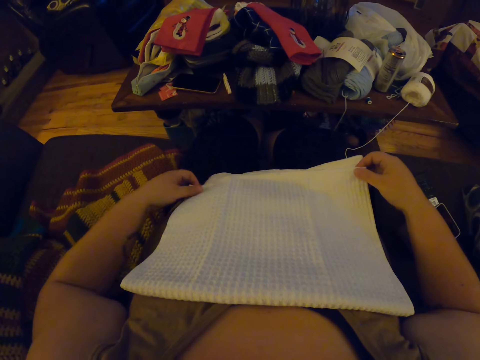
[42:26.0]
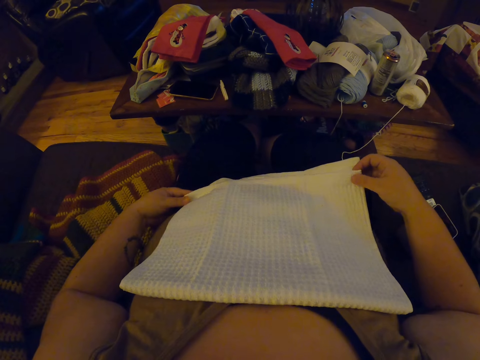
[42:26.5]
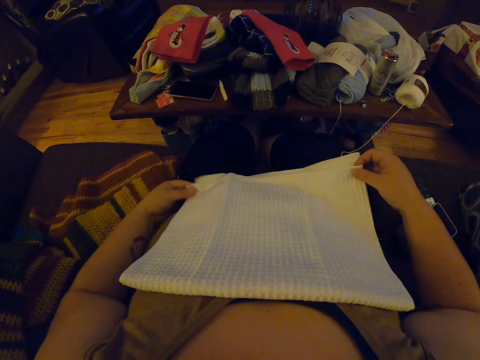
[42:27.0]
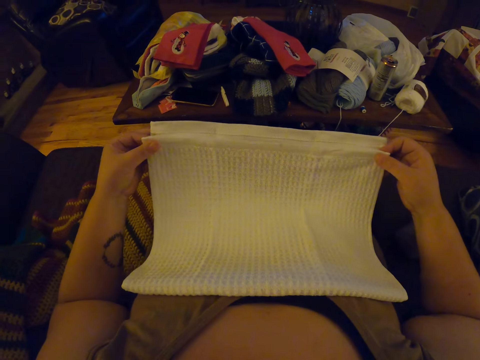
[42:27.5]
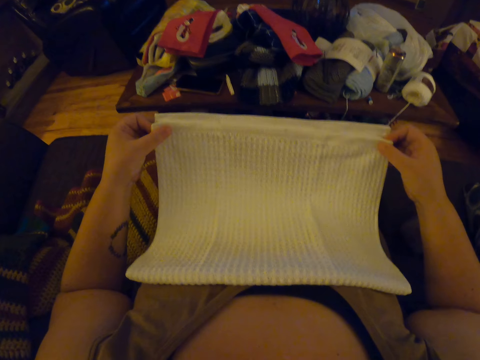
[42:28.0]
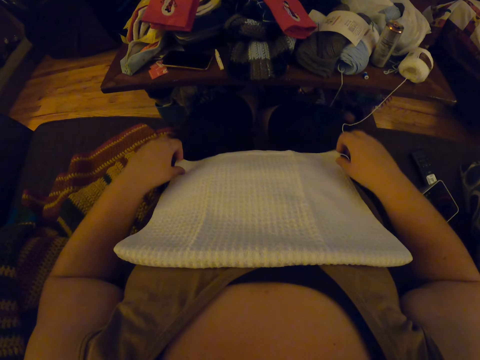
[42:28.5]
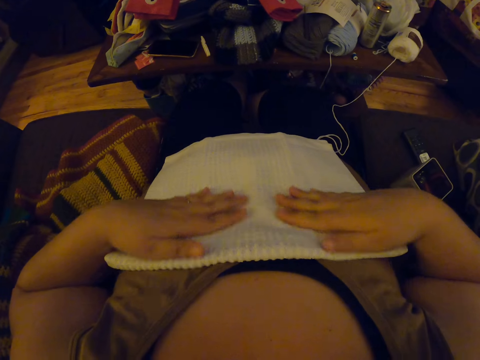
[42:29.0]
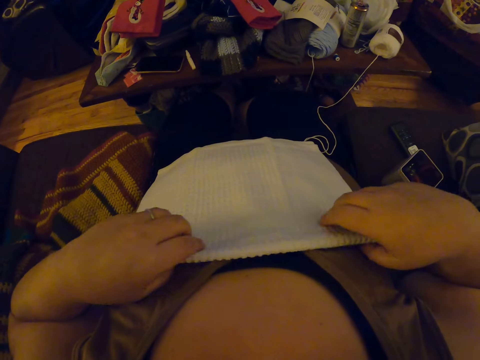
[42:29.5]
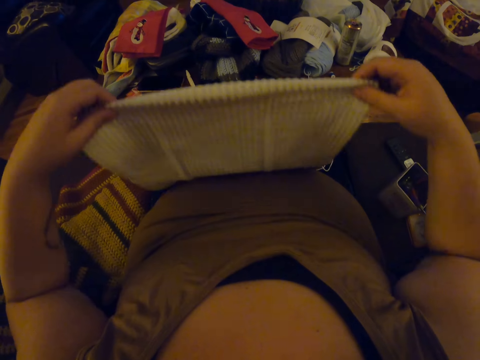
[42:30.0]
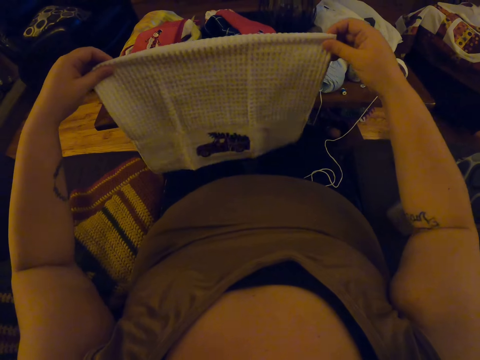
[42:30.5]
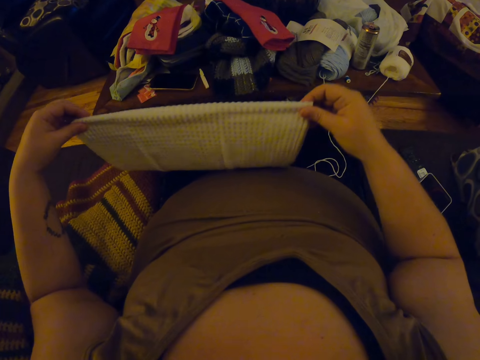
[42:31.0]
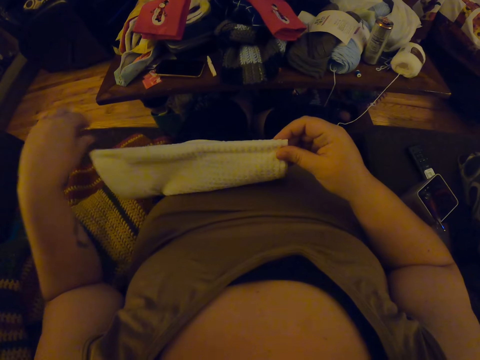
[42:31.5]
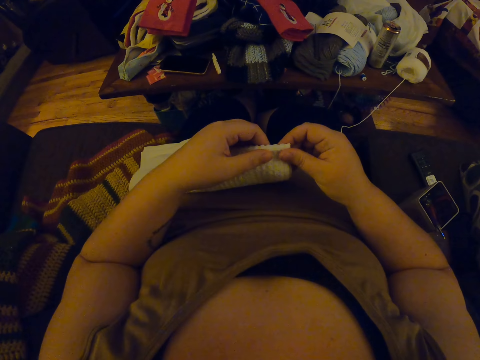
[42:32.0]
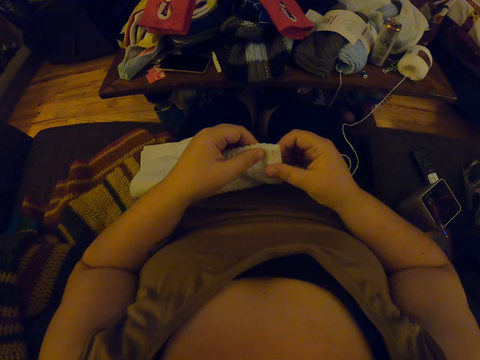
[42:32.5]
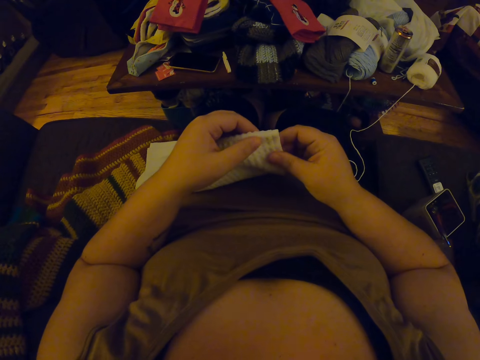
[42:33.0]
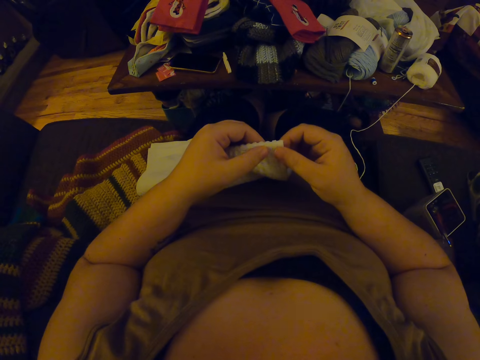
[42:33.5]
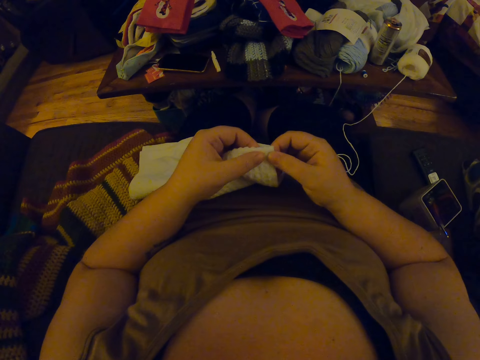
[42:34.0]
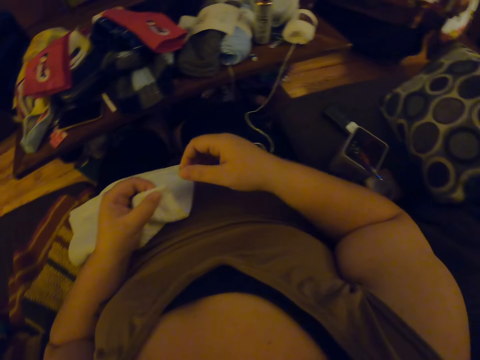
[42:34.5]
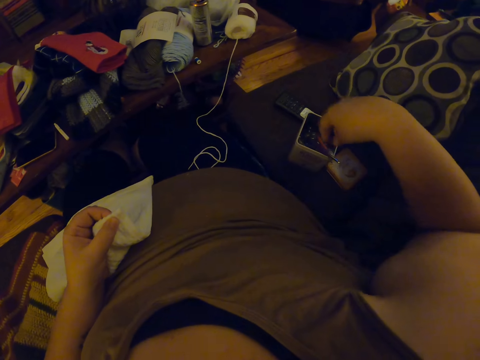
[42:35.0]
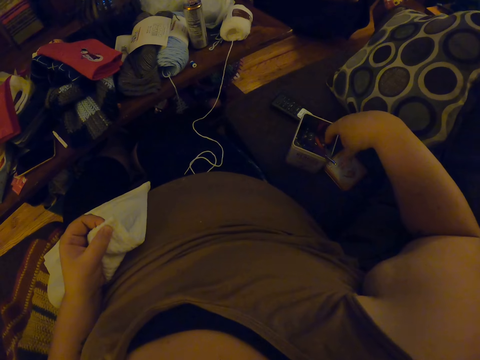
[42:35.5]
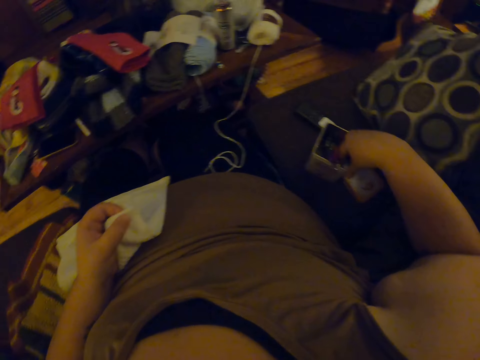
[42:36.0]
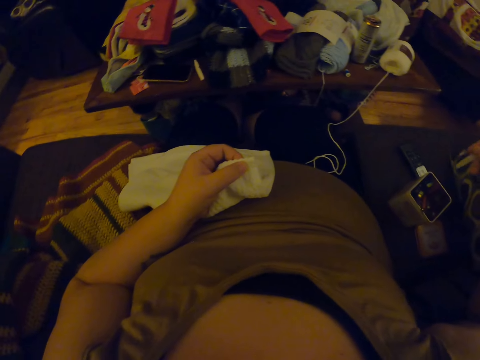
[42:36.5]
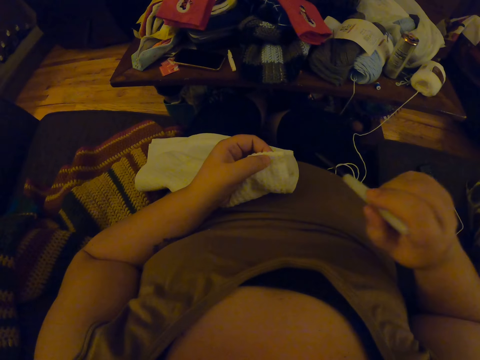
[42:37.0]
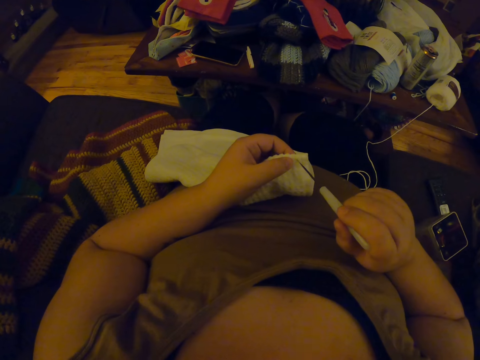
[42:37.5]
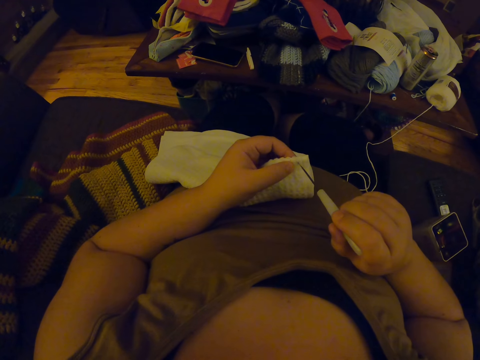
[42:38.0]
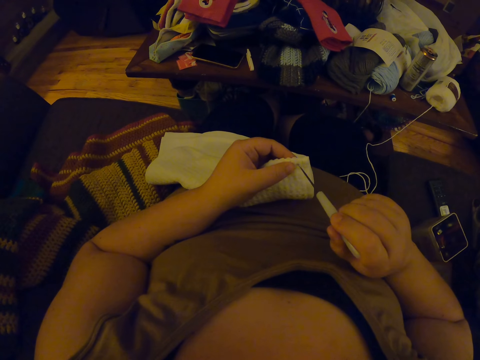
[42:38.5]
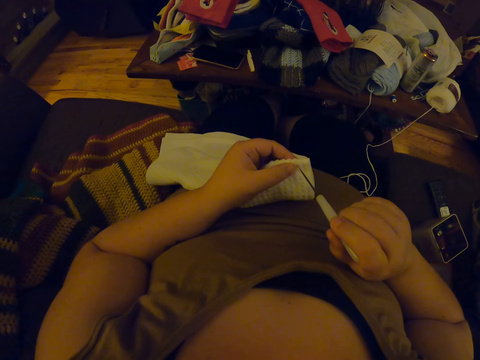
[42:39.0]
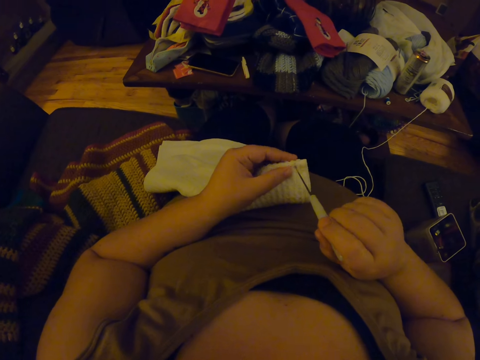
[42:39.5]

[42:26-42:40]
The camera wearer picks up the crochet hook from the container beside her. They put the crochet hook into the fabric.

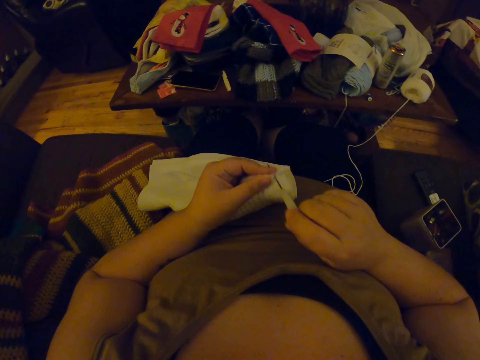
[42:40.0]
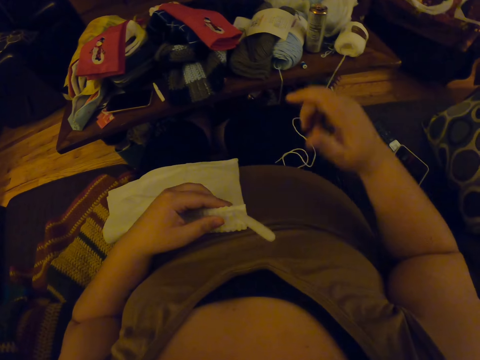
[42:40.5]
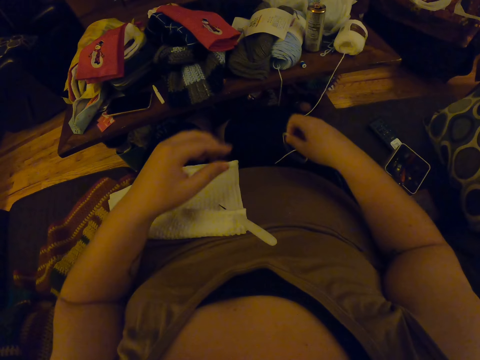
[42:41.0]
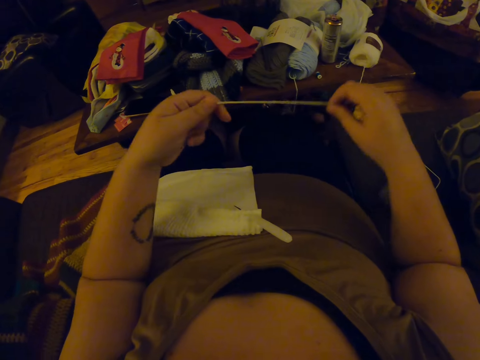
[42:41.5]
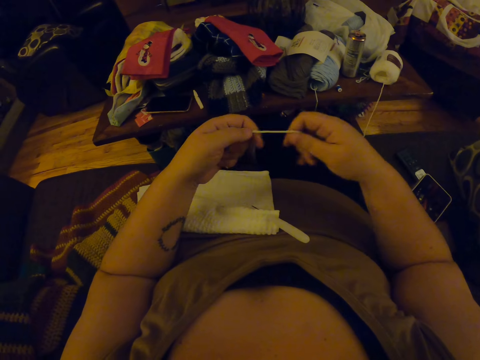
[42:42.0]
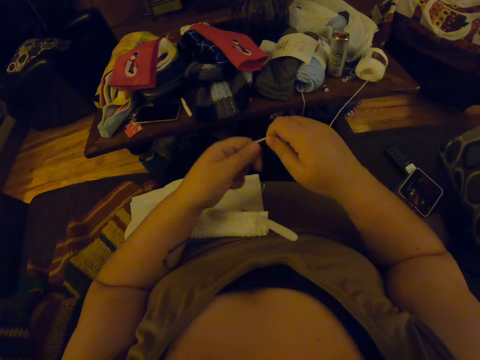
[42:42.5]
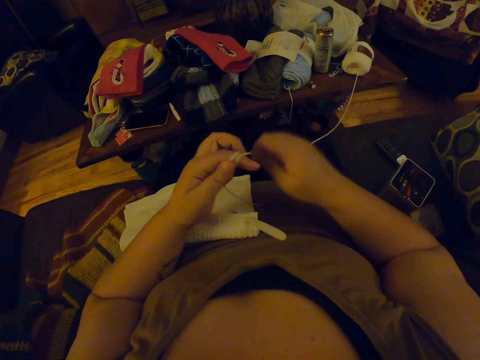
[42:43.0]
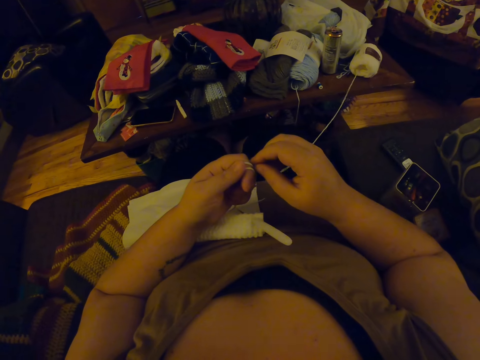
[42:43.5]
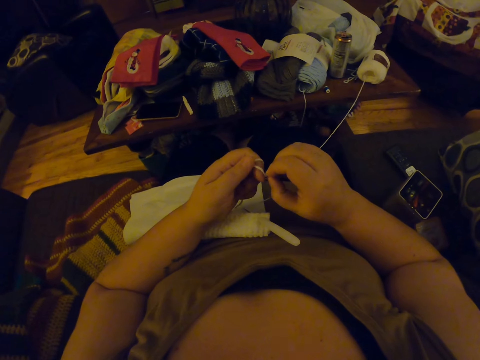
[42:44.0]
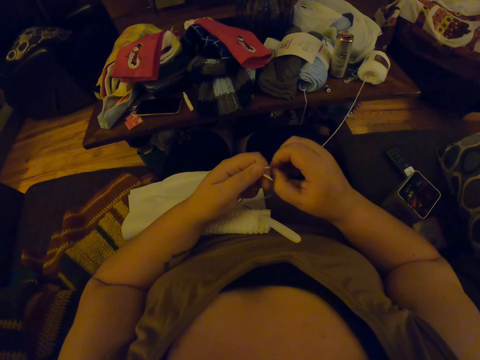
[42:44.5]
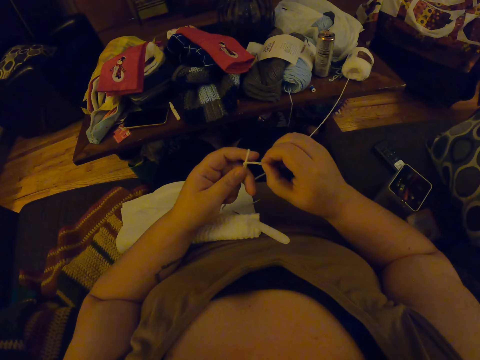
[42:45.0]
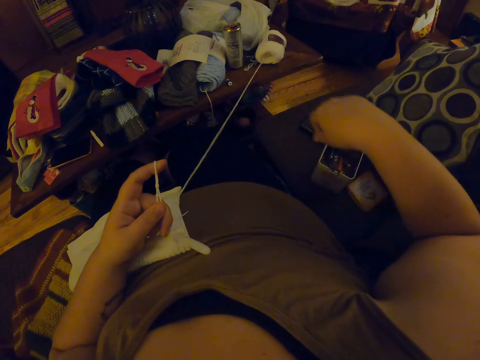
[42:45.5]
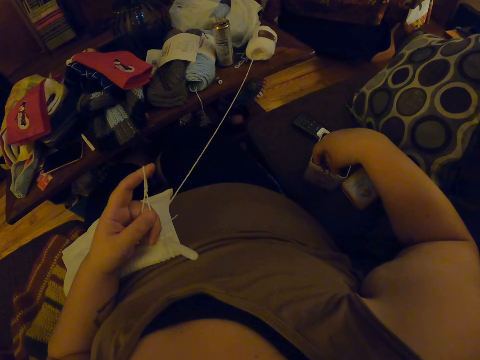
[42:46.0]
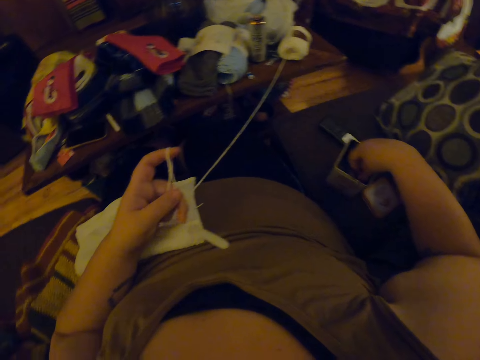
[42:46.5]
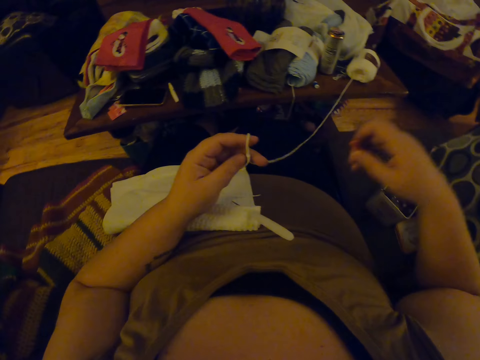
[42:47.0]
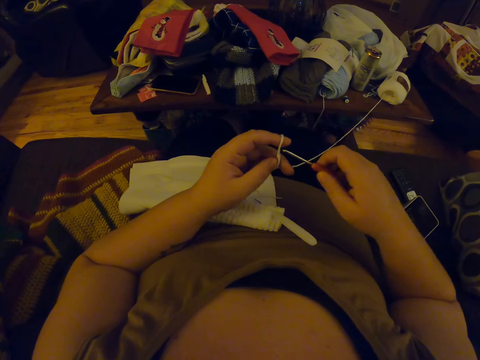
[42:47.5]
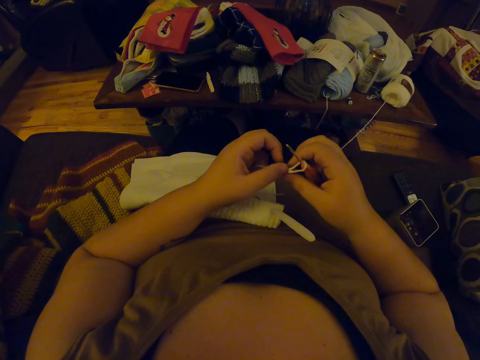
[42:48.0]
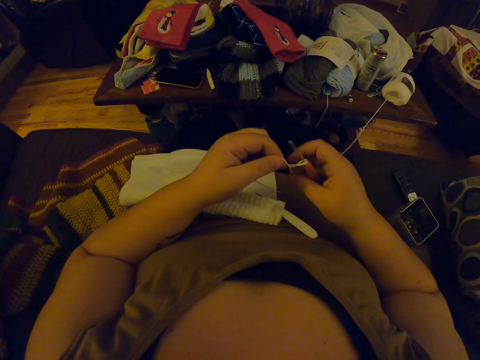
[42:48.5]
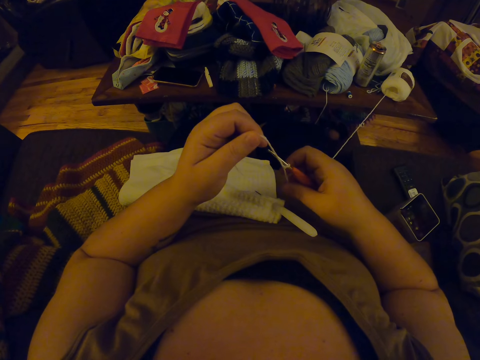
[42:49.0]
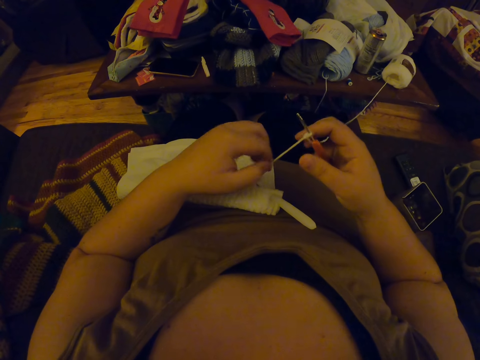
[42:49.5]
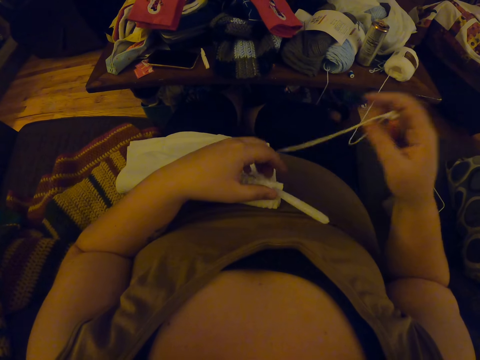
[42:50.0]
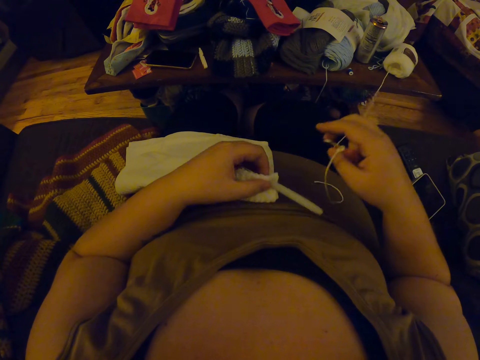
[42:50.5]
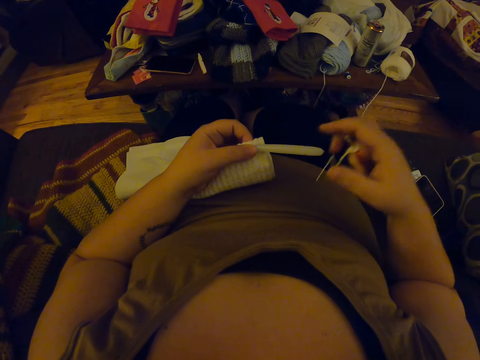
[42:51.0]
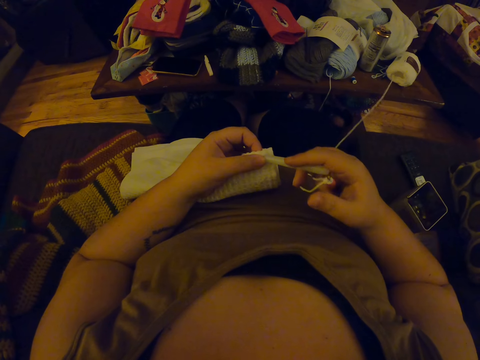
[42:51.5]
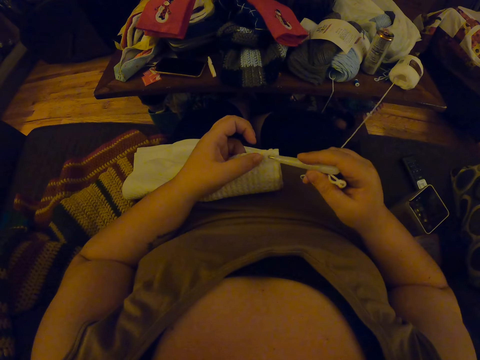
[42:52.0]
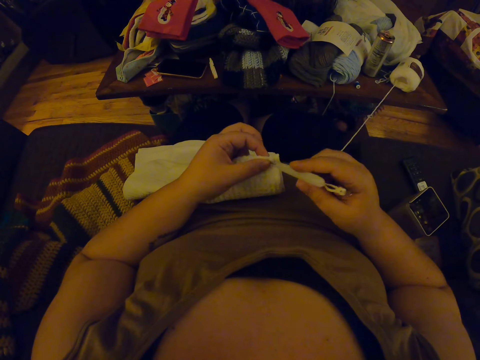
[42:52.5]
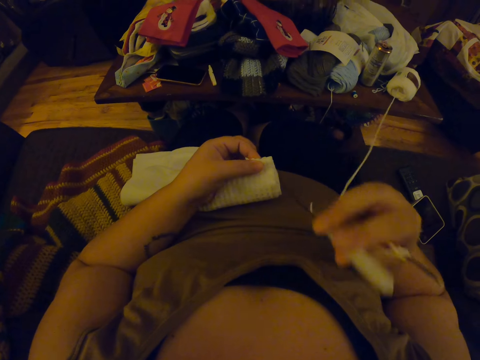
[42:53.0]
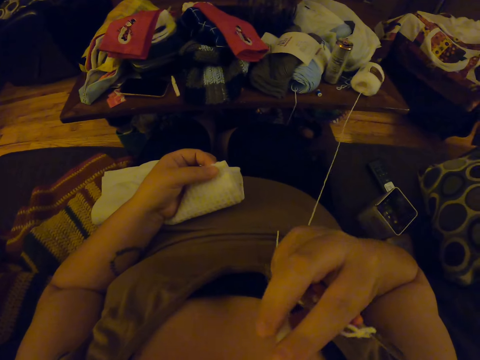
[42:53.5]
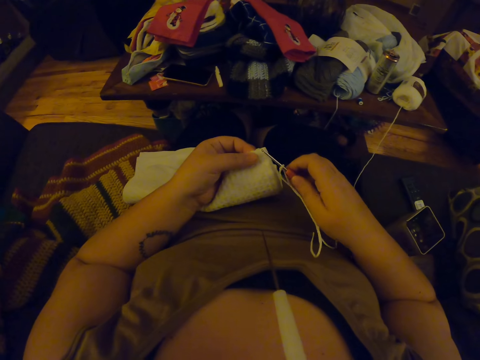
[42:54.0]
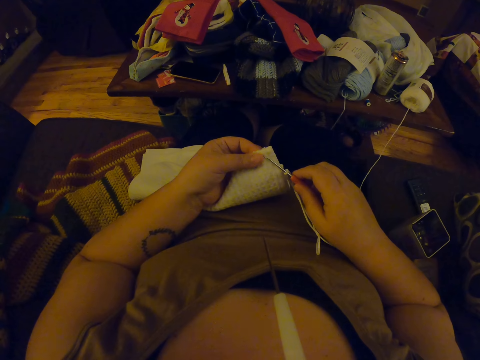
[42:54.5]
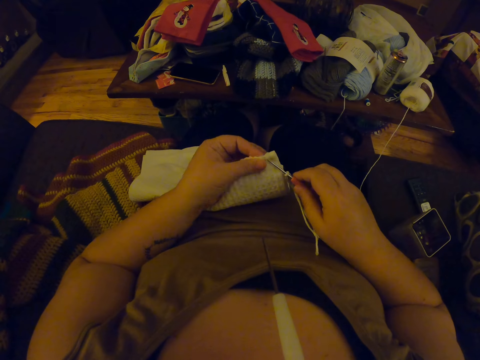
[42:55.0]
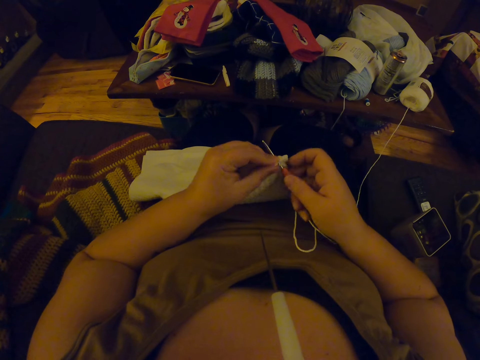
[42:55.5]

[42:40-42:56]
The camera wearer picks up the yarn with her right hand. She ties the yarn around her left index finger with her right hand. She picks up a knitting fabric. She makes a hoop with the yarn. She picks up a smaller crochet hook from the container beside her. She puts the smaller crochet hook into the hoop. She tightens the hoop. She ties the fabric to a crochet. She removes the bigger crochet hook from the fabric. She puts the bigger crochet hook in her mouth. She puts the smaller crochet hook into the fabric.
